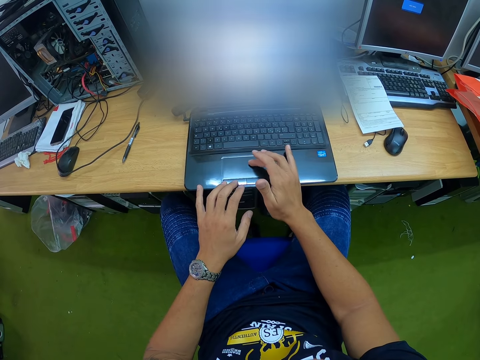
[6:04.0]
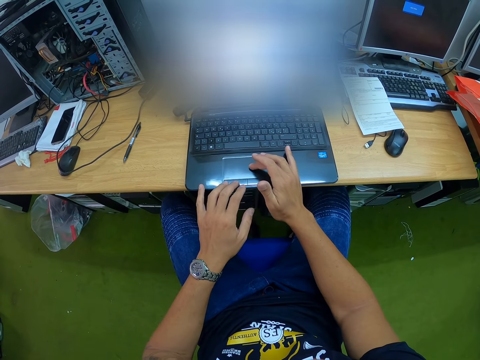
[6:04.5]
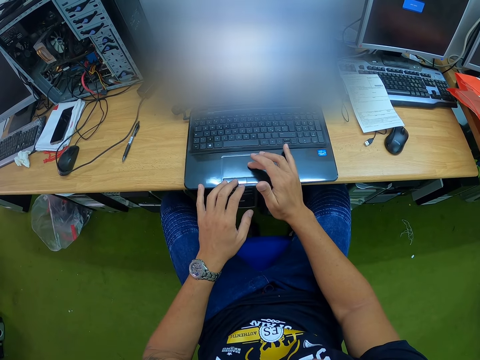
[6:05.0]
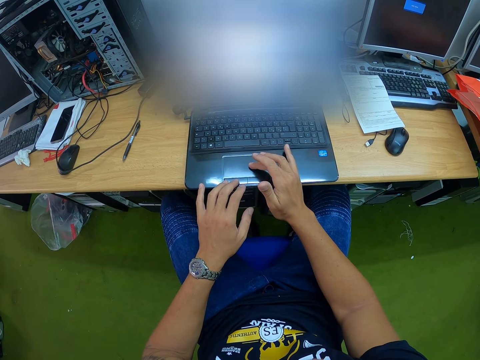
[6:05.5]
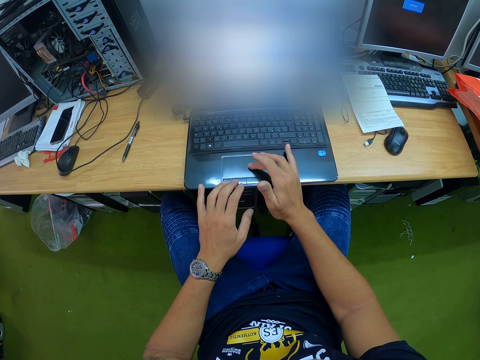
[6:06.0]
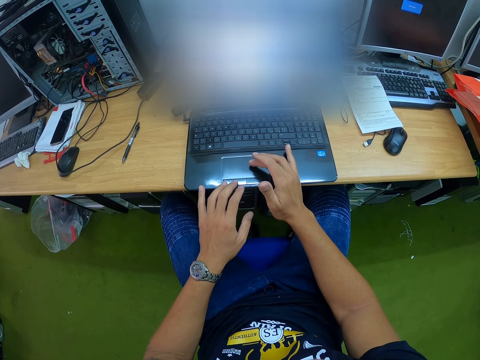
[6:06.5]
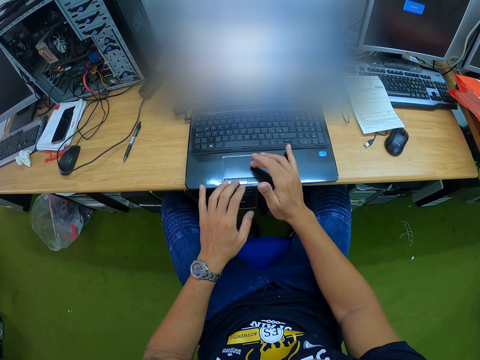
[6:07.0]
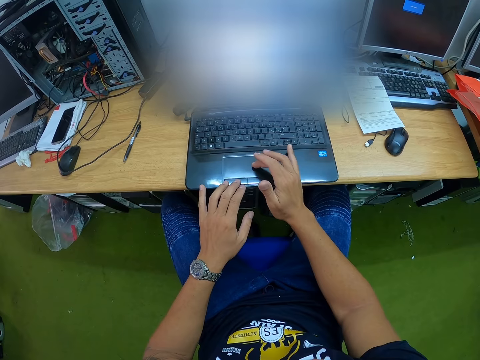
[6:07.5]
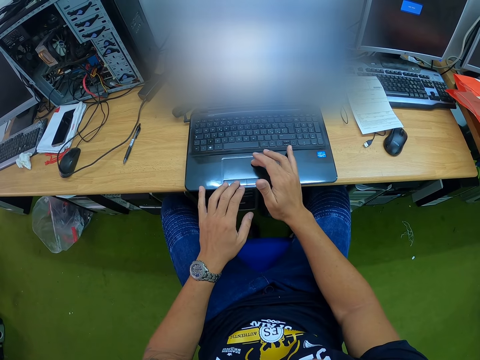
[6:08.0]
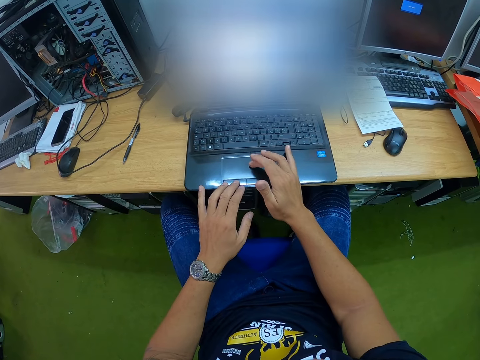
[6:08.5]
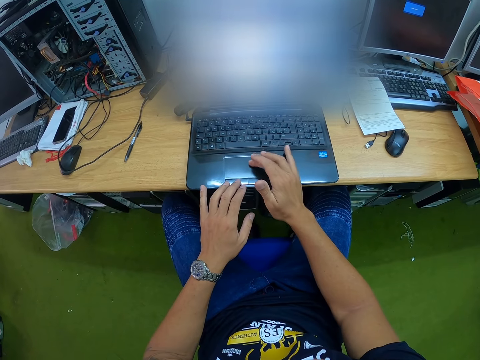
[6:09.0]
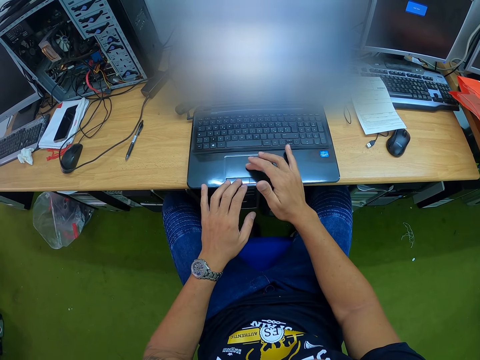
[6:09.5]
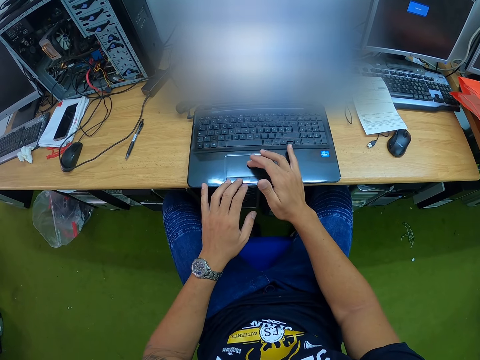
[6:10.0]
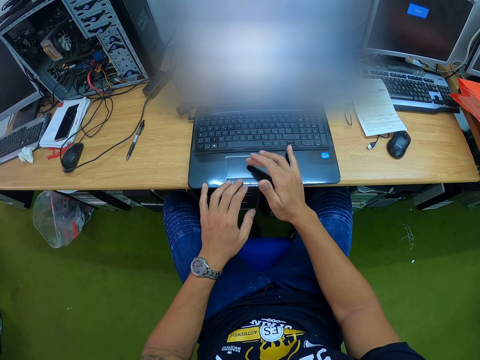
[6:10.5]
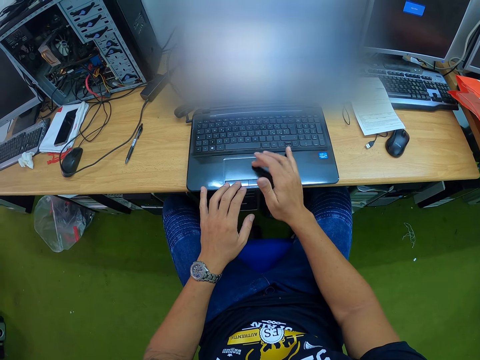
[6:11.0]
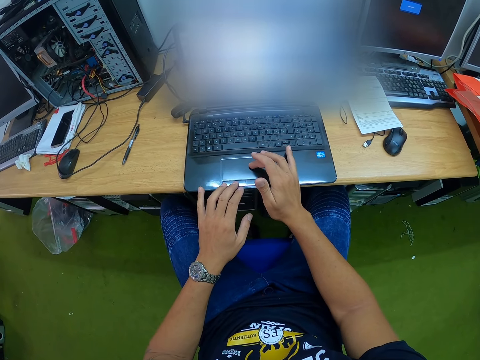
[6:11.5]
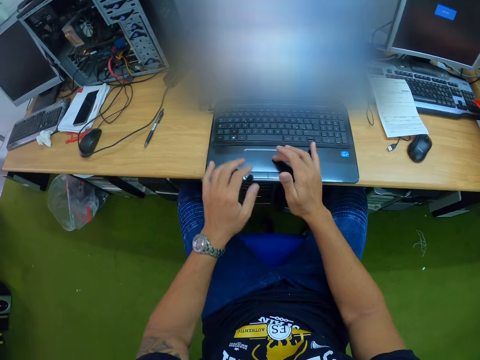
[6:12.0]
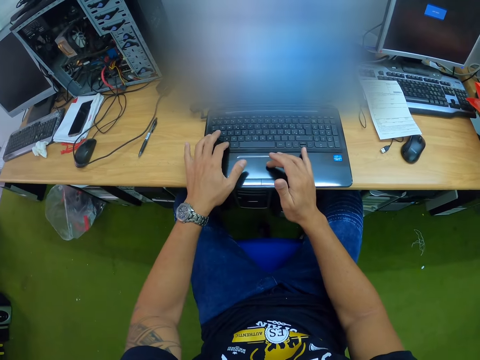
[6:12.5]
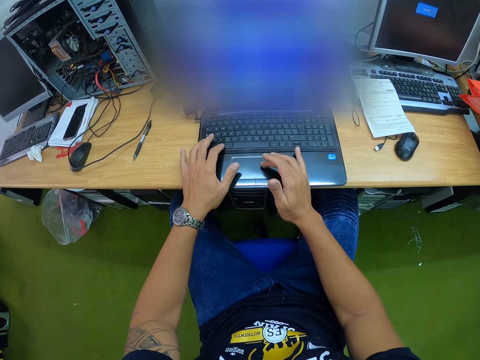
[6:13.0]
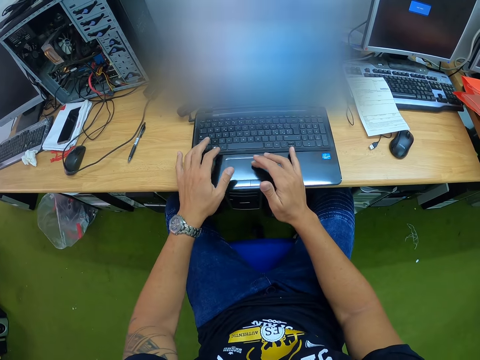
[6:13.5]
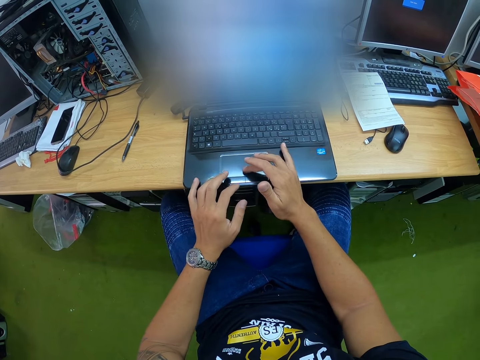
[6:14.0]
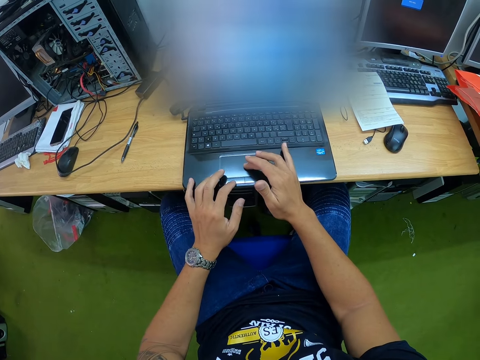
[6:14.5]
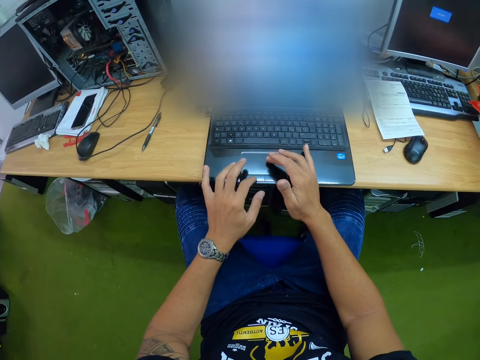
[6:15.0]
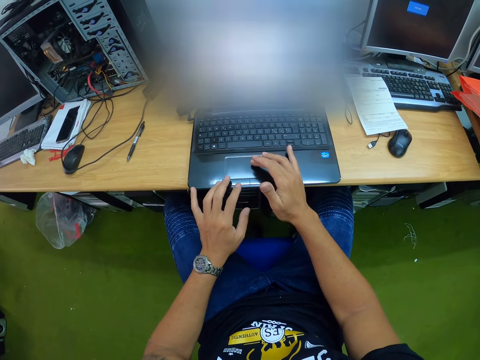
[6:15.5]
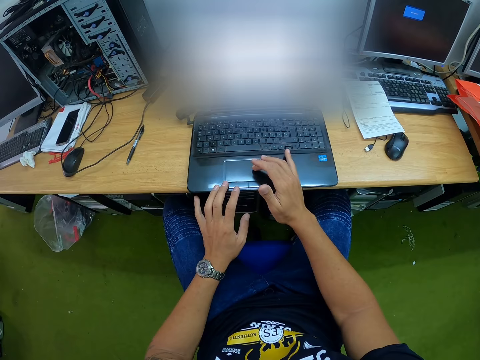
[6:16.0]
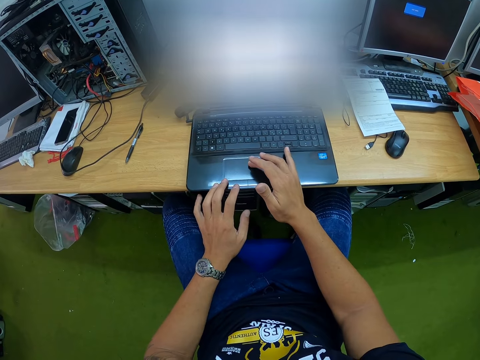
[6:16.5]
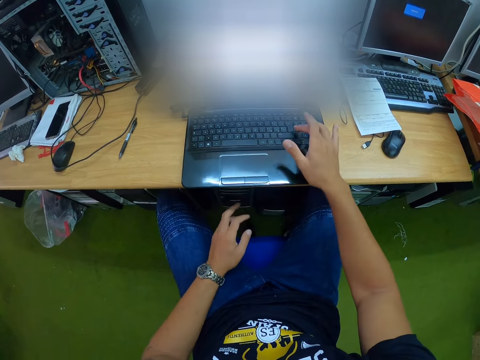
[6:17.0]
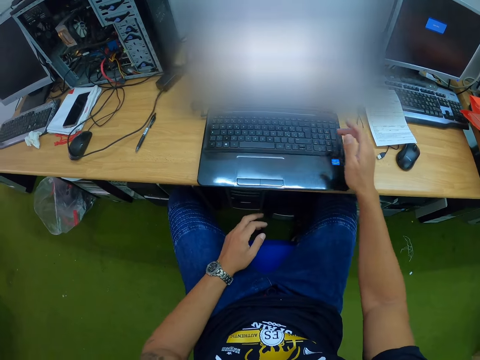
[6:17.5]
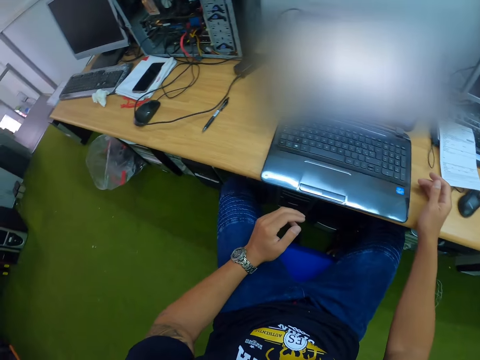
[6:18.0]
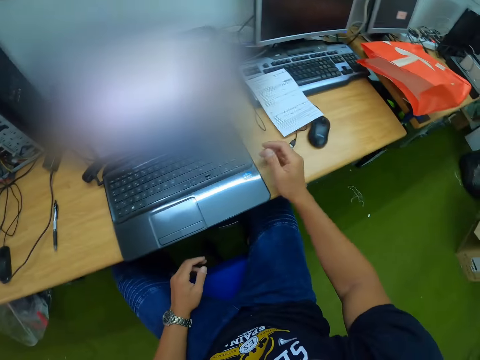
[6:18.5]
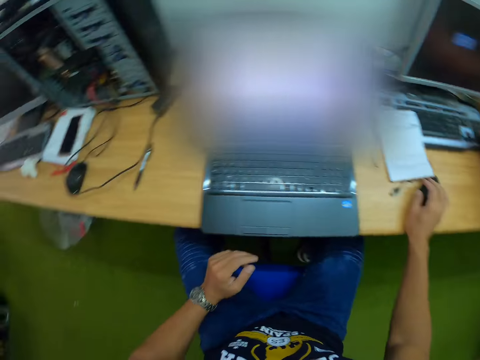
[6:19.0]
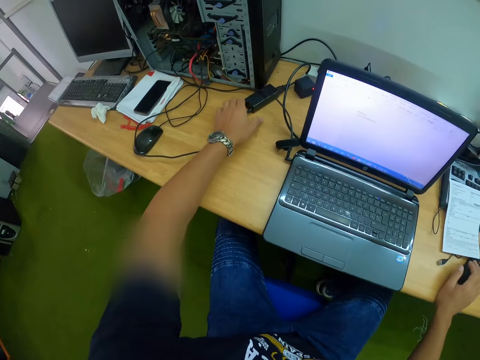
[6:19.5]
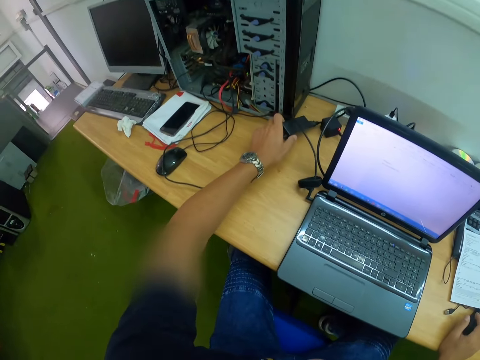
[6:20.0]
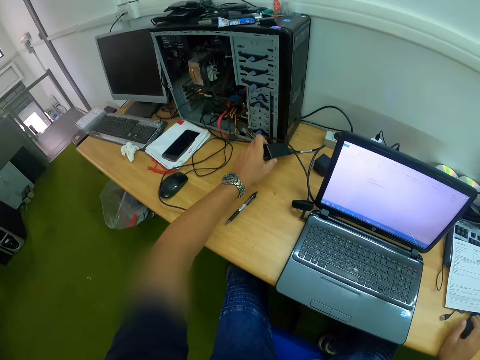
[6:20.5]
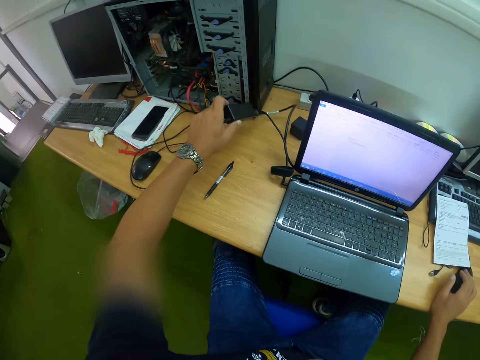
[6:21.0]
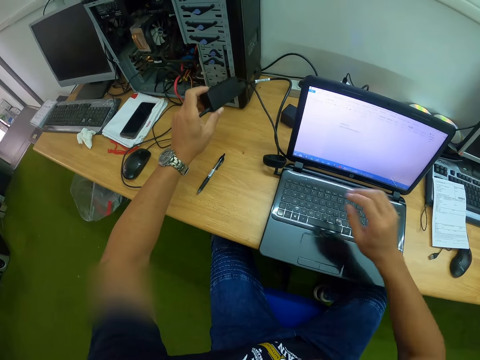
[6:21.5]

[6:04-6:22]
The camera wearer right clicks. He moves the cursor. He right clicks. He moves the cursor. He moves the cursor again. He right clicks. He moves the cursor. He right clicks. He moves the cursor. He right clicks. He moves the cursor. He presses a button. He moves the cursor. He right clicks. He moves the cursor. He presses a button. He touches a mouse on the table with his right hand. He holds the mouse. He holds a charger. He picks a cable from the table with his left hand.

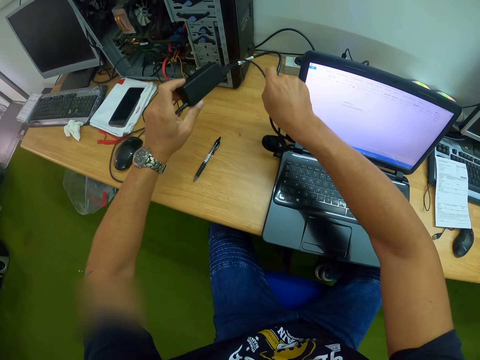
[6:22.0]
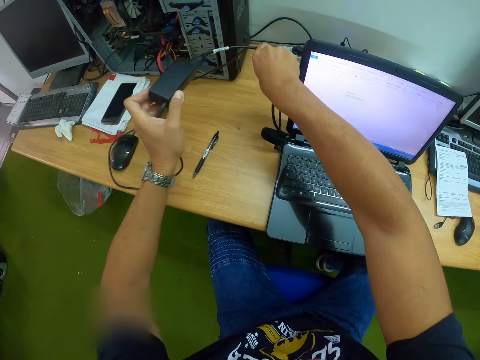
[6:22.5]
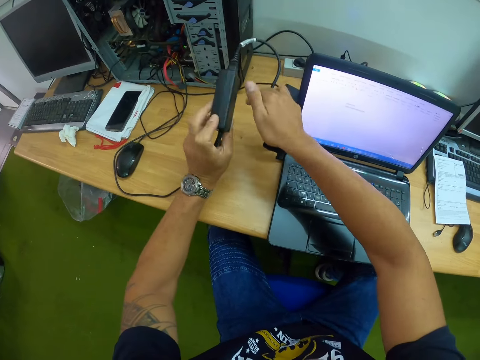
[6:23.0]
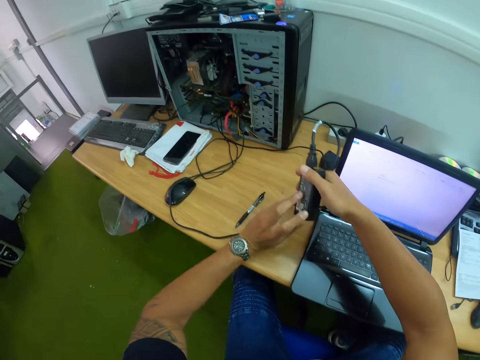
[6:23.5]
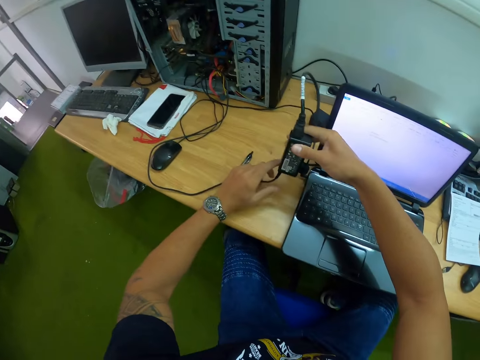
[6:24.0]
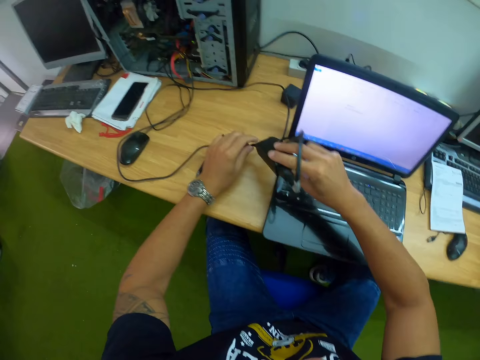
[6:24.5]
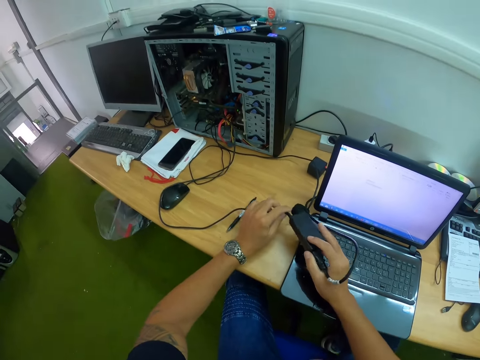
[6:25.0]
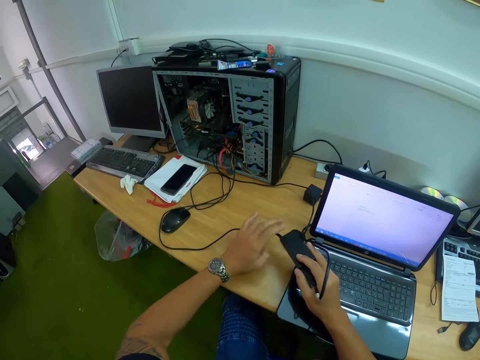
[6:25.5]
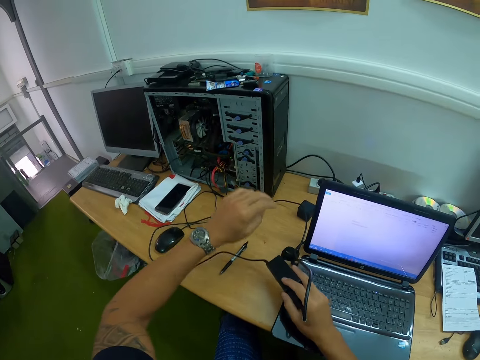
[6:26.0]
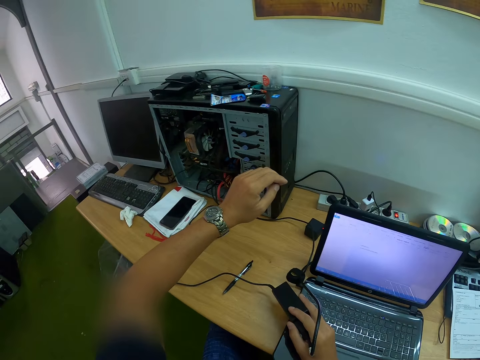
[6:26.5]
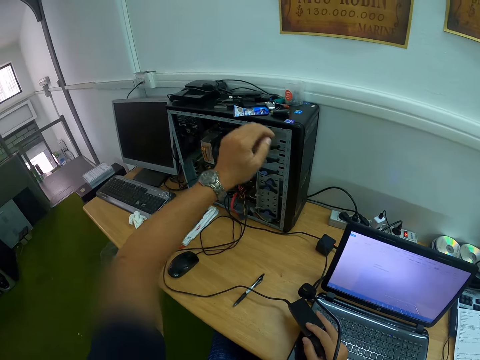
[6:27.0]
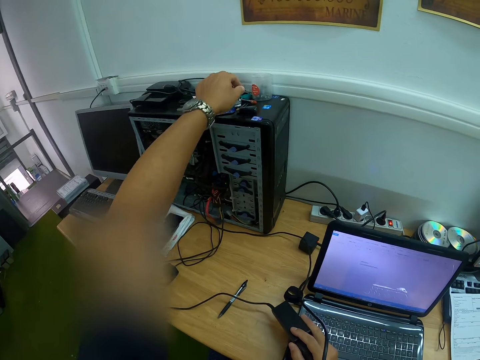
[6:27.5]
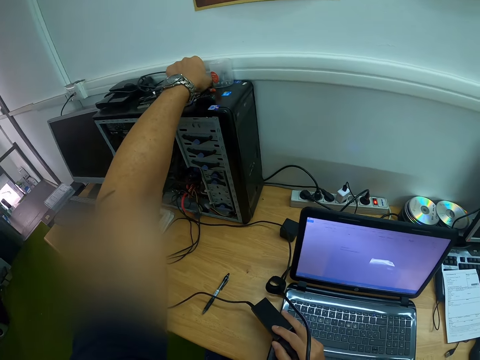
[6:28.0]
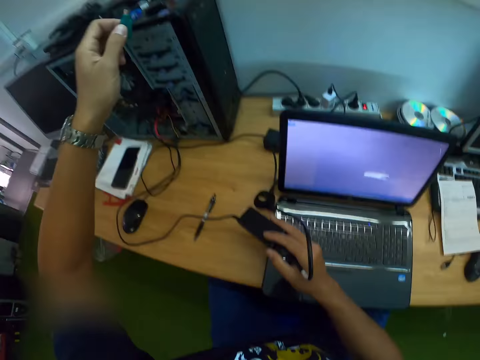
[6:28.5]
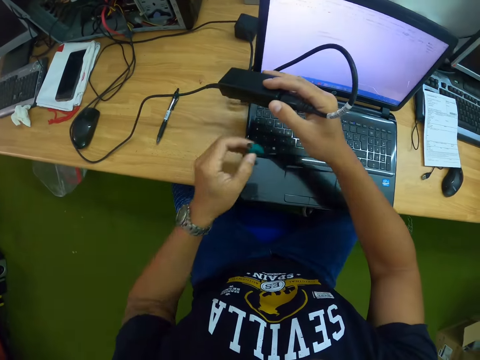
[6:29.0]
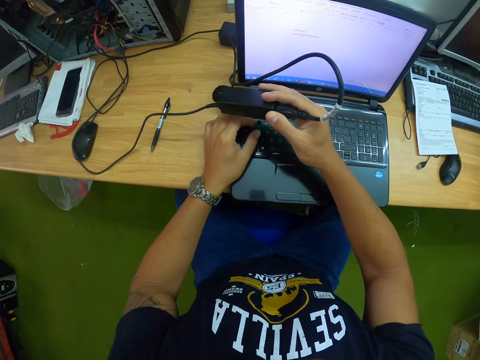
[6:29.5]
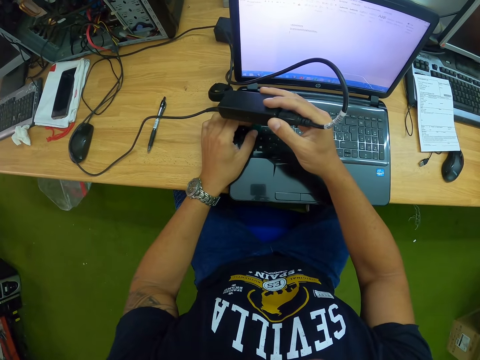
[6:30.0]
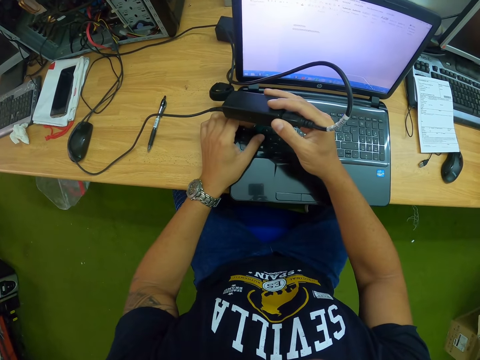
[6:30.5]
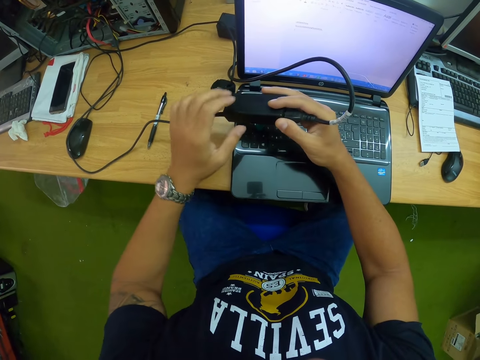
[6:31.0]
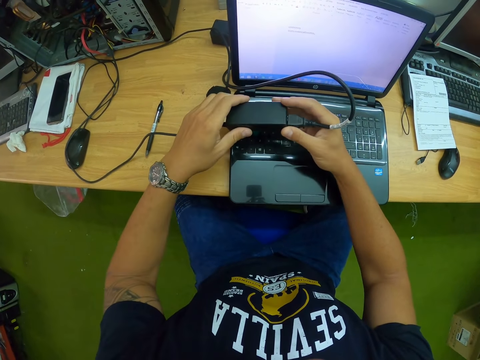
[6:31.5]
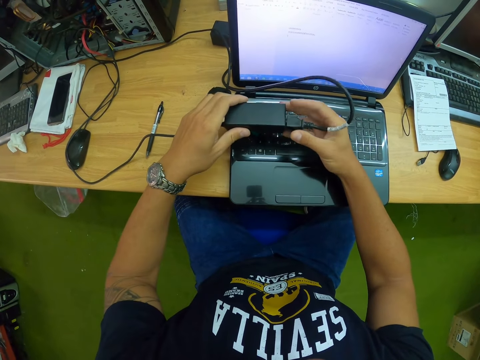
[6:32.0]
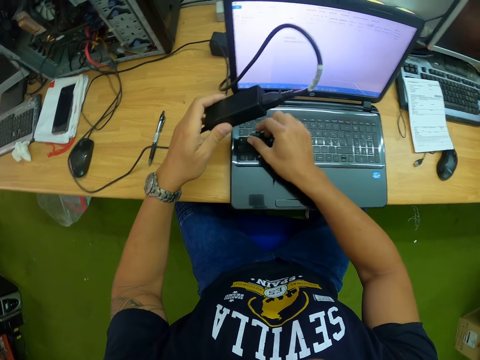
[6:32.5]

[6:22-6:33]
The camera wearer holds the cable with both hands. He picks the charger. He picks a piece of cable head from a CPU on the table with his left hand. He reaches a jack pin. He drops the piece of cable head on the laptop. He places the cable on the piece of cable head on the laptop with both hands.
